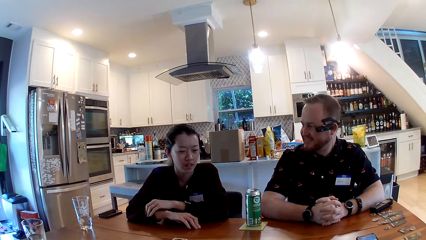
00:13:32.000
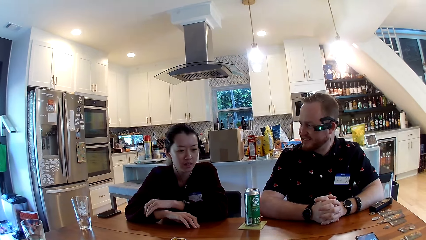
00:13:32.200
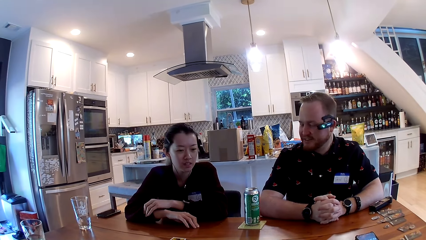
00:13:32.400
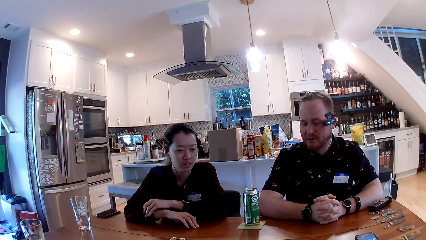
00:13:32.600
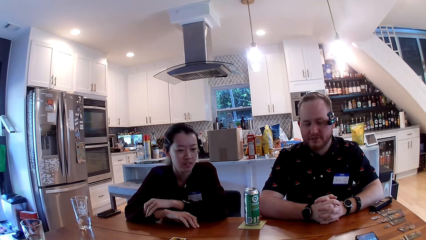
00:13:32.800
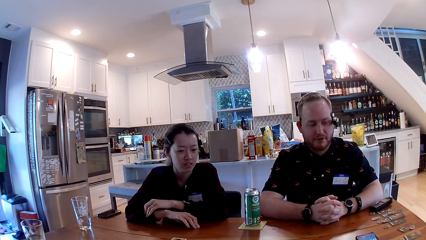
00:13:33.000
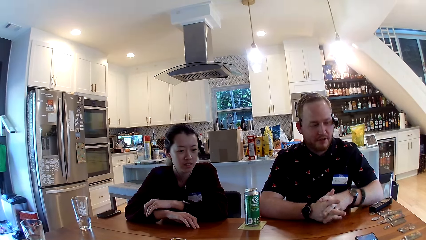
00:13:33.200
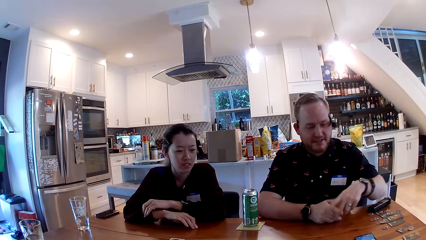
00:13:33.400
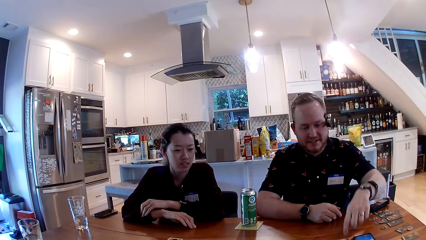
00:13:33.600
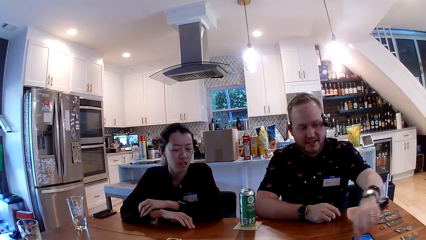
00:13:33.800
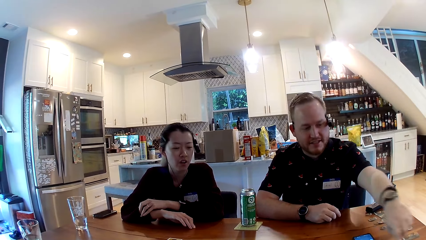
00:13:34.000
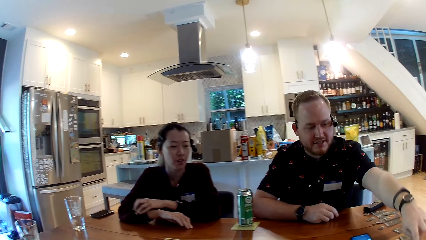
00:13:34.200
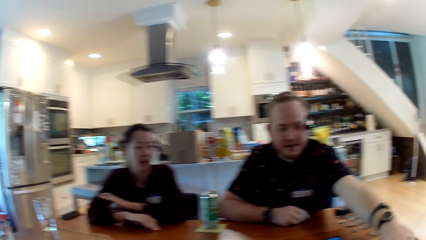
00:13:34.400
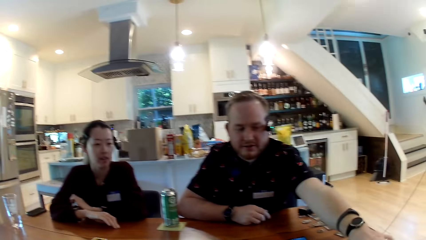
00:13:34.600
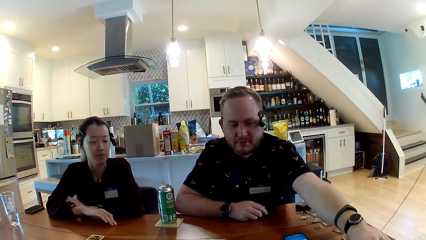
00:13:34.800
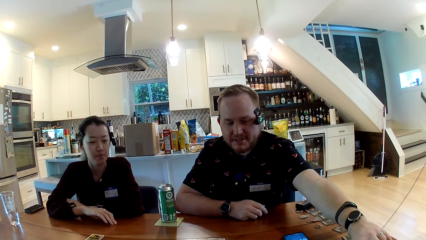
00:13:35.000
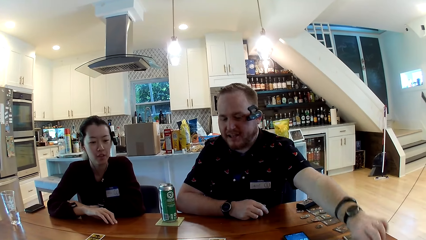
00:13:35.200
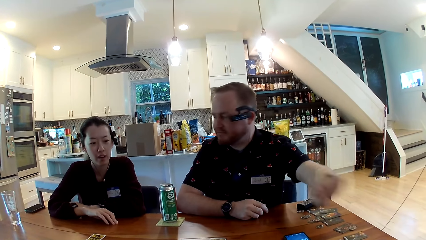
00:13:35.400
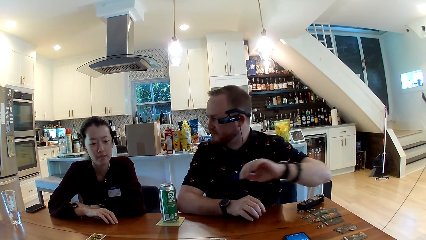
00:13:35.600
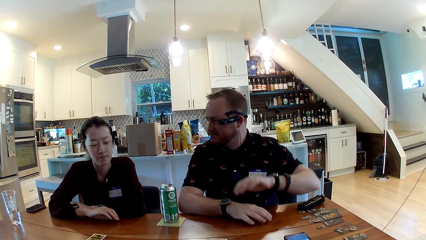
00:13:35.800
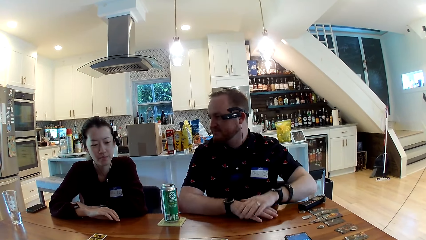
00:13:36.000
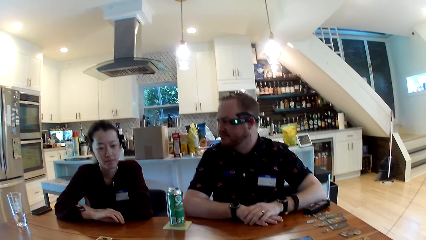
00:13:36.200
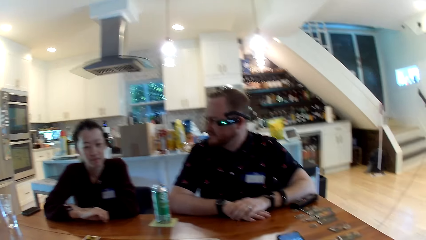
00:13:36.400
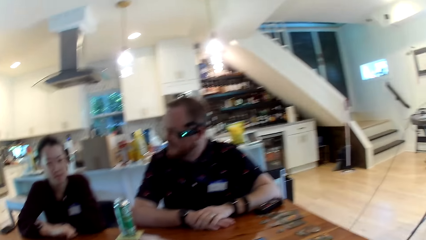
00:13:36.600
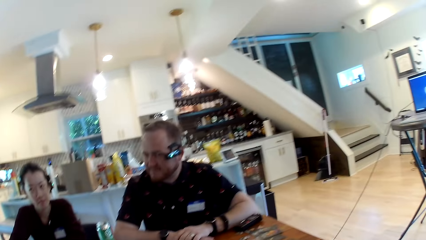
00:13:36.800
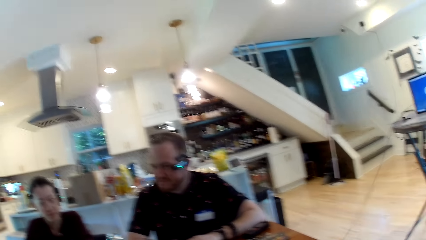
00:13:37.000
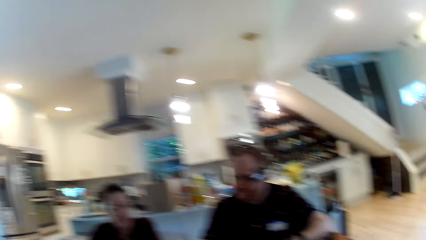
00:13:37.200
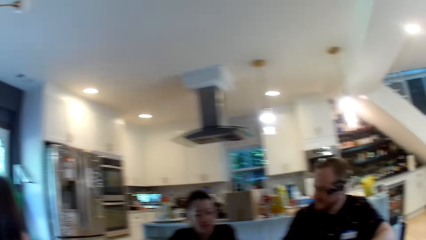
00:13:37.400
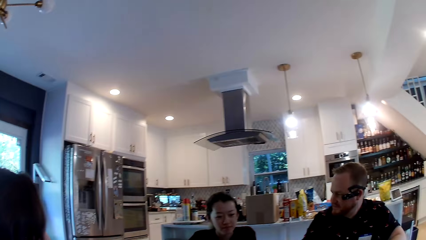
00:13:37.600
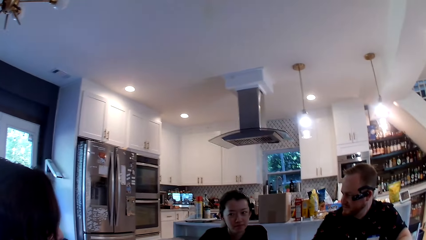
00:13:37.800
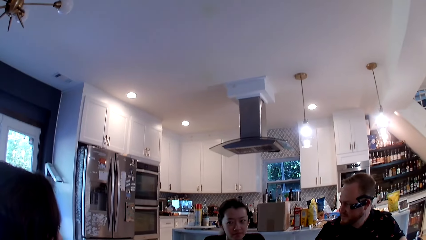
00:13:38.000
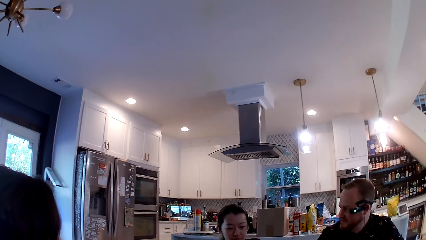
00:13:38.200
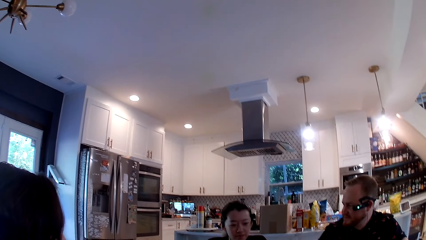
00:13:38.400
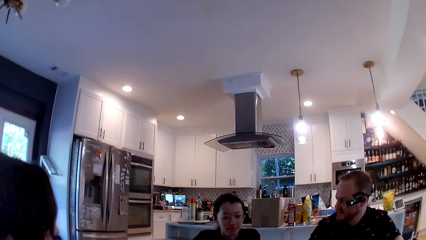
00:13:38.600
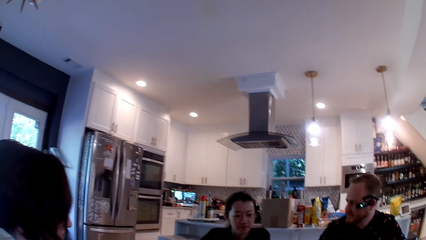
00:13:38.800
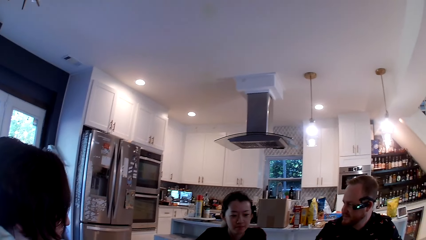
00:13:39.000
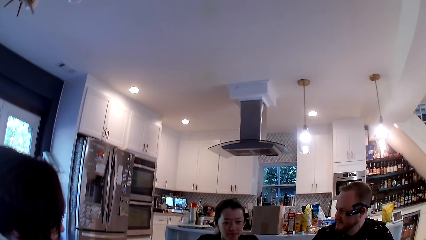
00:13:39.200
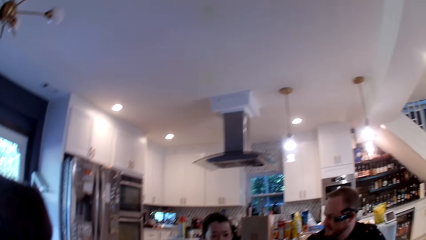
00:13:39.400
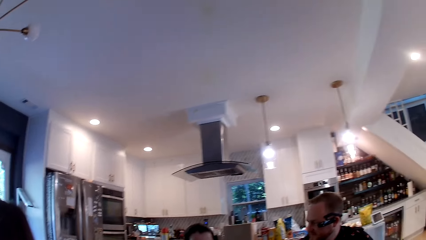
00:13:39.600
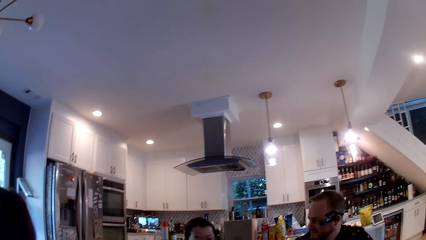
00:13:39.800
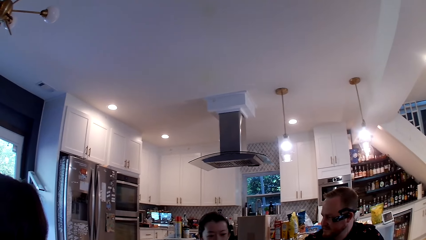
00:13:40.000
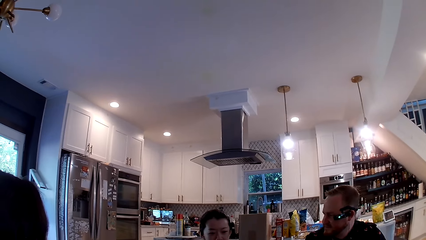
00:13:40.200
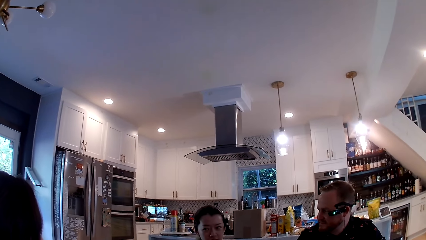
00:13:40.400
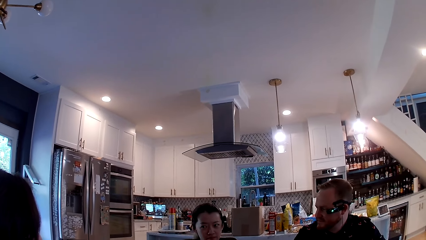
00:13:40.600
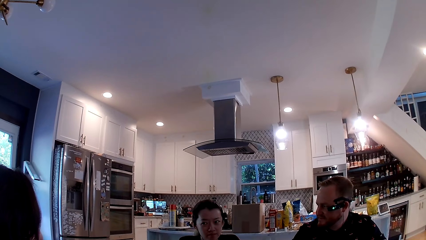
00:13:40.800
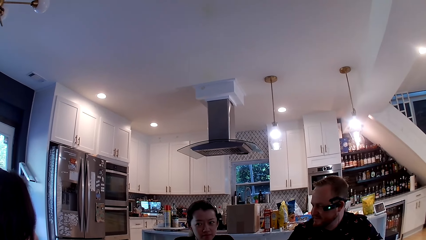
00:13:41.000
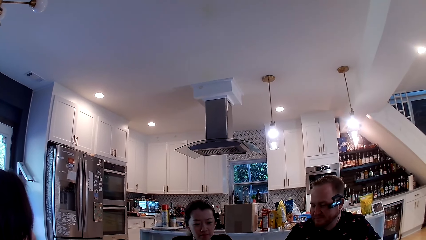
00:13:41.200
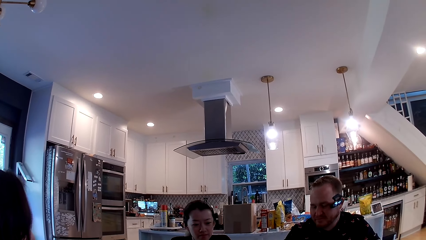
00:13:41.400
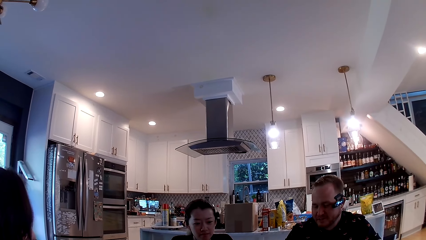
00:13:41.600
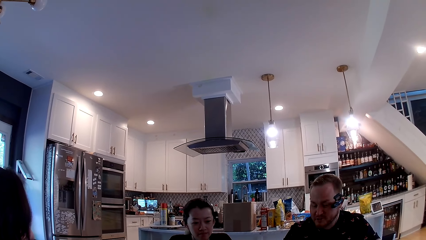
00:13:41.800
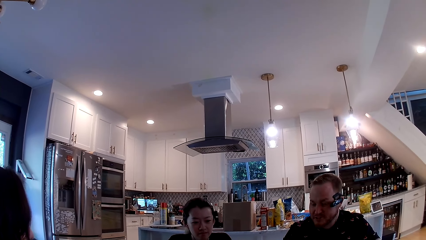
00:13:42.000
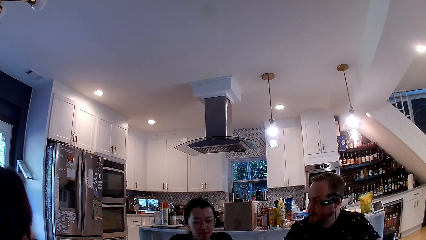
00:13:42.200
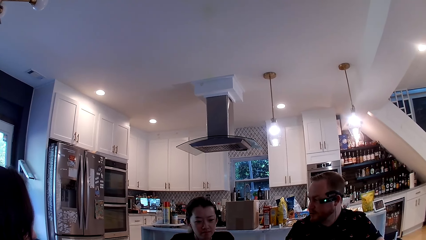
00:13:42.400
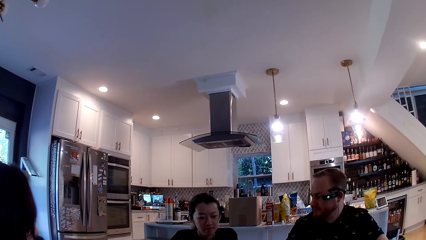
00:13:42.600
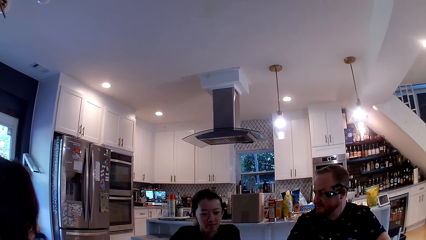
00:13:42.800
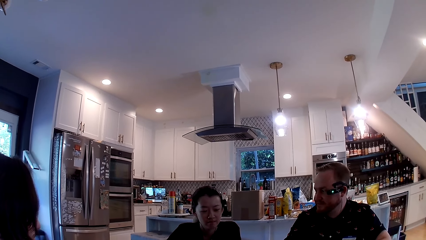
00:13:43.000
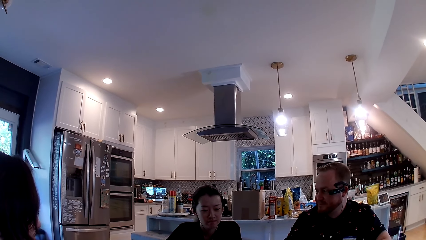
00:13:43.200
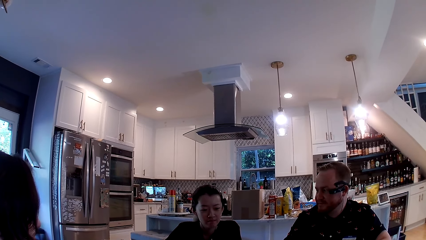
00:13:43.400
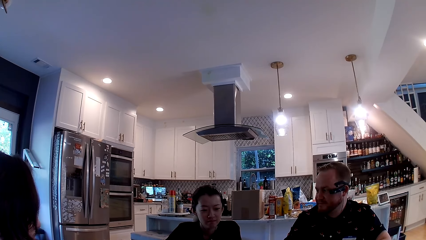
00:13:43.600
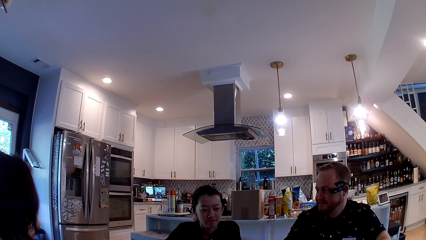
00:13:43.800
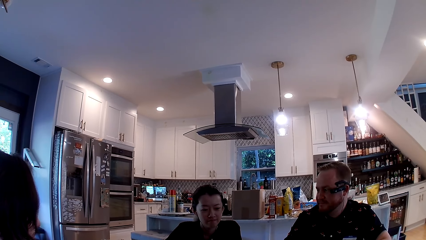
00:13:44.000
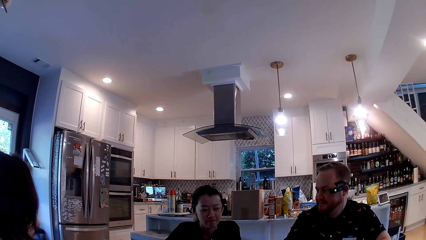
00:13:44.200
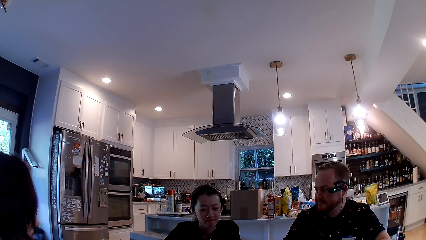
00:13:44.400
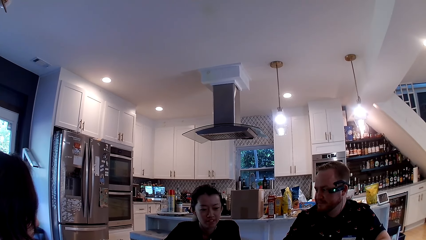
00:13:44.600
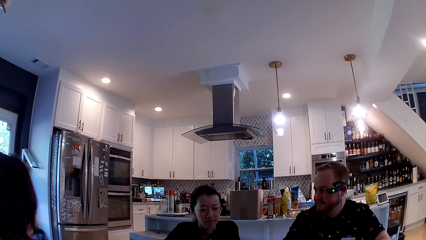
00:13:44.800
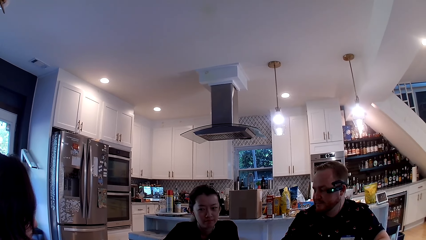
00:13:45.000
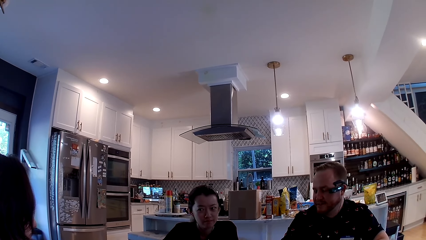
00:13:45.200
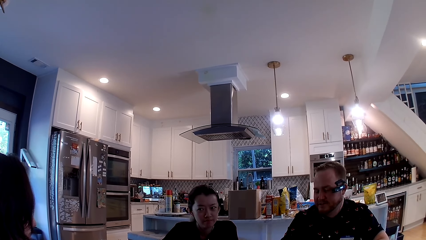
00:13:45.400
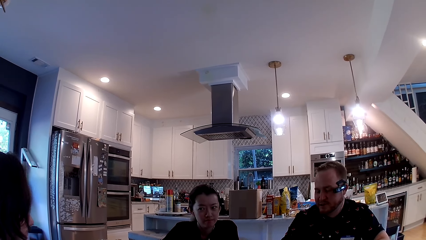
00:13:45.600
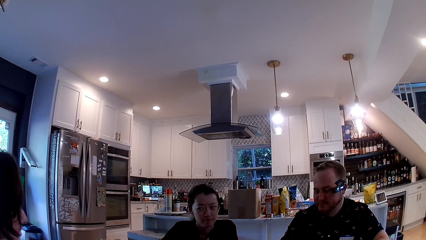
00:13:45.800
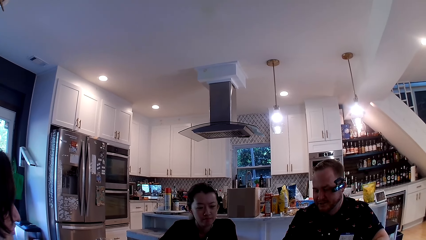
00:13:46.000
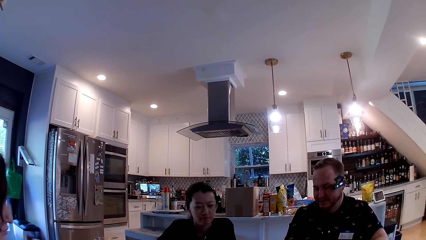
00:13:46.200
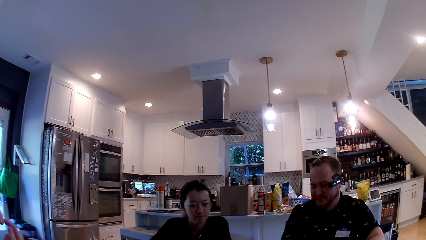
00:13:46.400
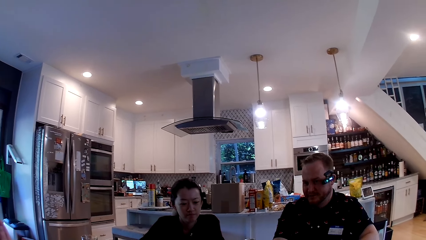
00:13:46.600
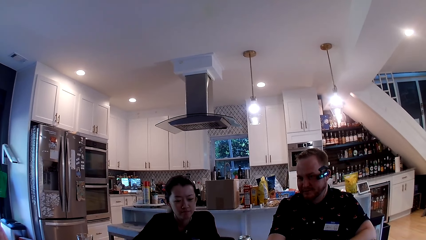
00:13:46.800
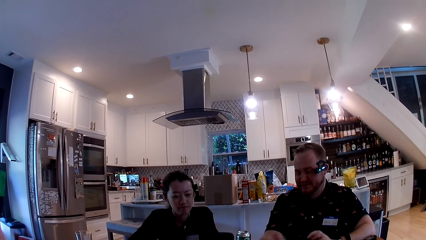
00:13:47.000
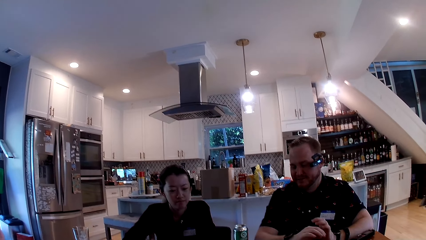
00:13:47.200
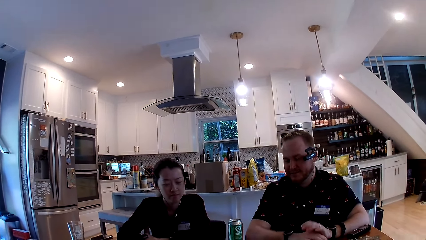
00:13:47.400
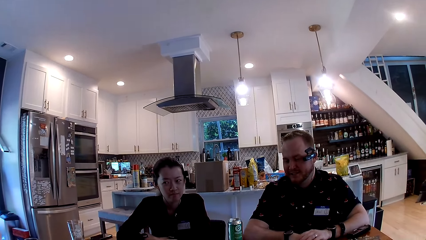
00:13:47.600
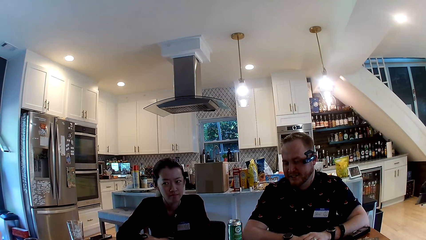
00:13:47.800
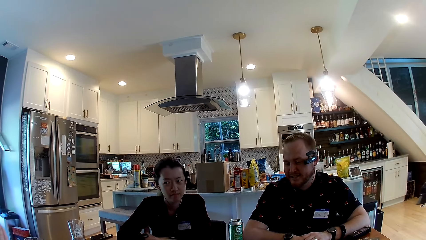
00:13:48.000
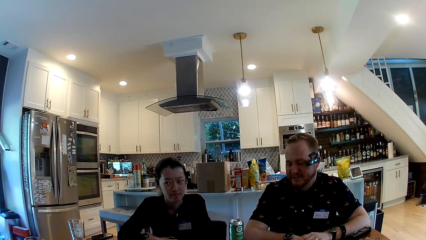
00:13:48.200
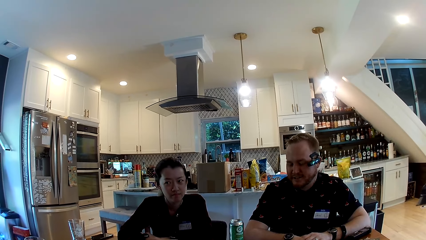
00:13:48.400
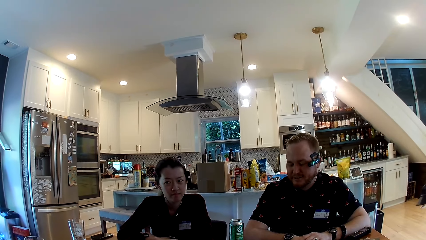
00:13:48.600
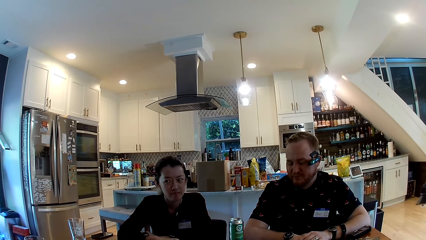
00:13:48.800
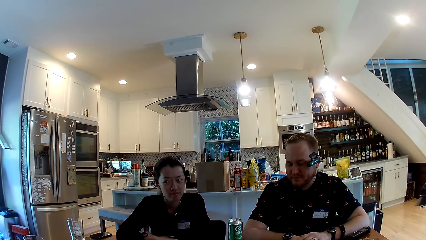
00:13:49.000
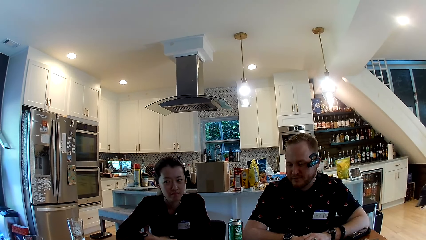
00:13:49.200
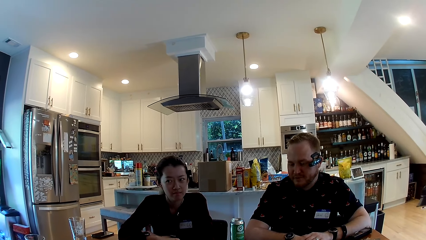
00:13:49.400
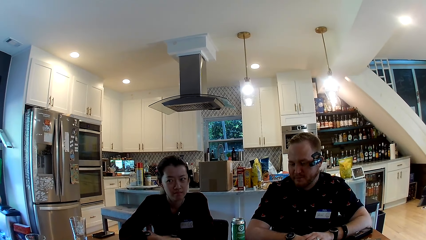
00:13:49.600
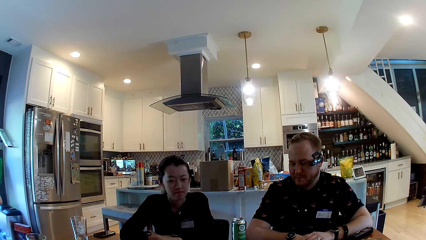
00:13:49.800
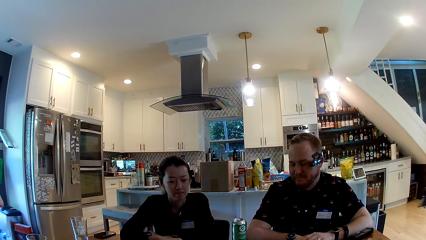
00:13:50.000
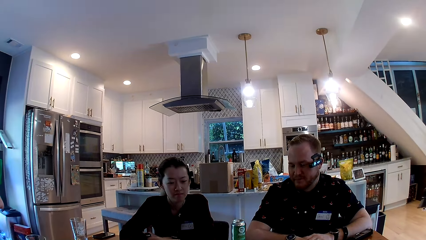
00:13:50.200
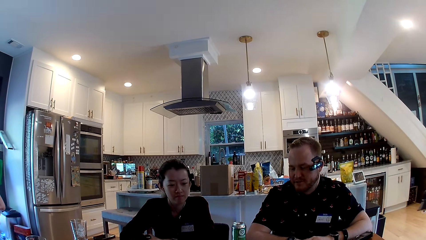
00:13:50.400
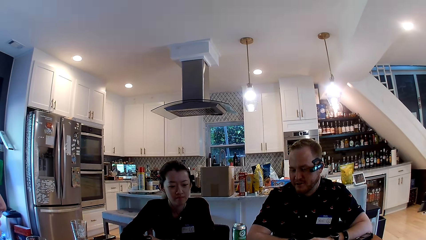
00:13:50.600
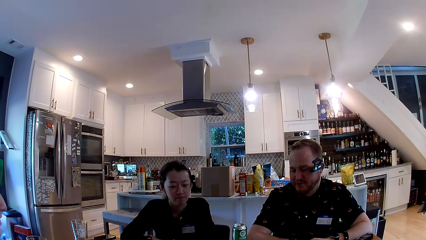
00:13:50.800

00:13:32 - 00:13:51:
The man stretches the hand. The man moves the hand and converses with the camera wearer.
